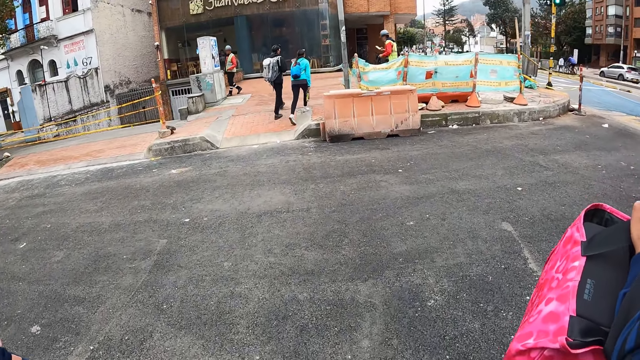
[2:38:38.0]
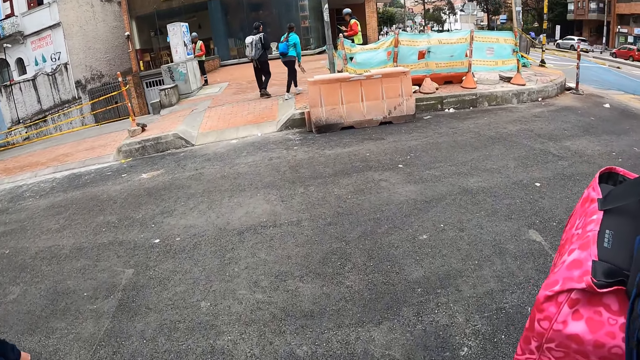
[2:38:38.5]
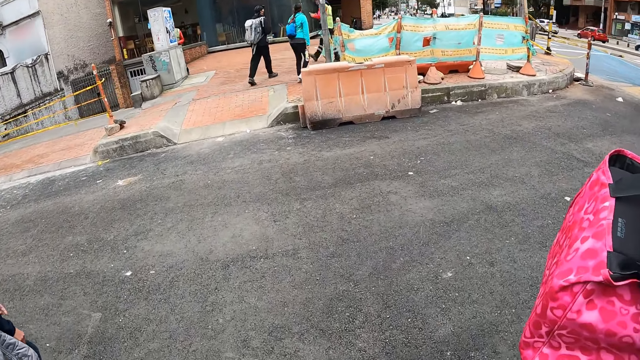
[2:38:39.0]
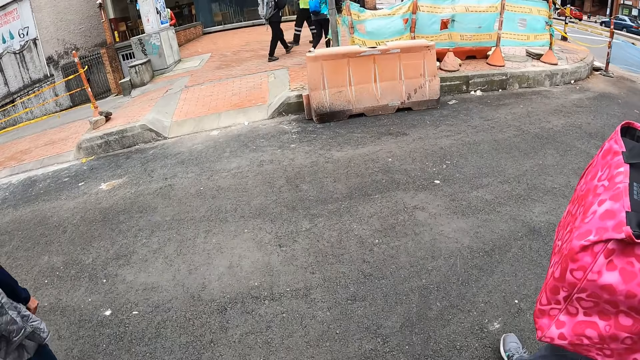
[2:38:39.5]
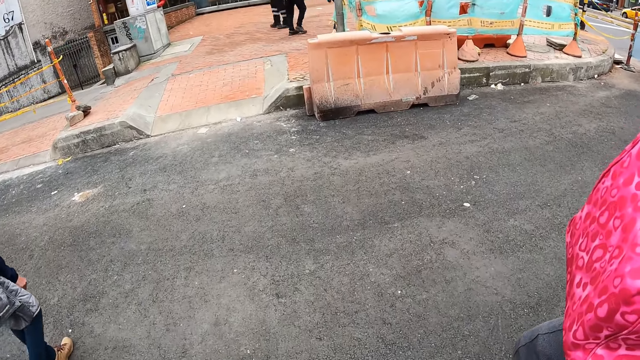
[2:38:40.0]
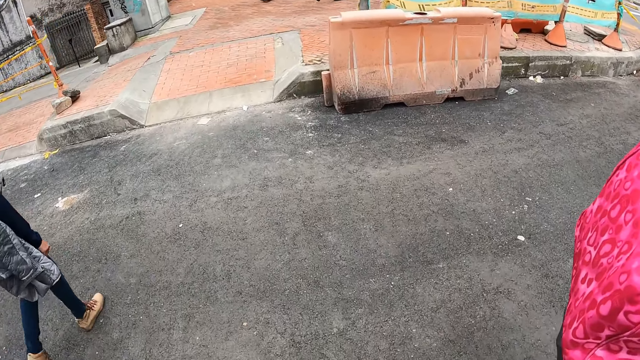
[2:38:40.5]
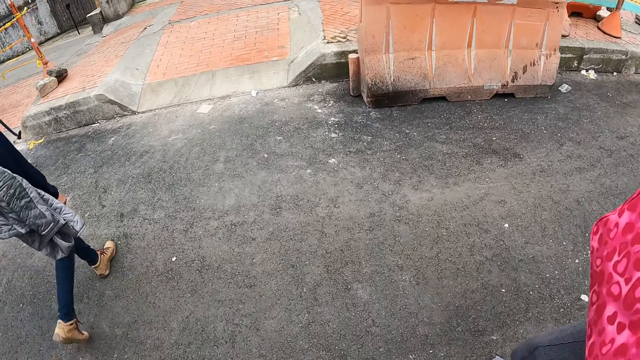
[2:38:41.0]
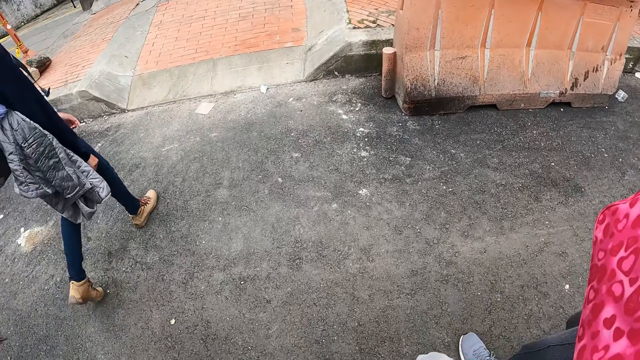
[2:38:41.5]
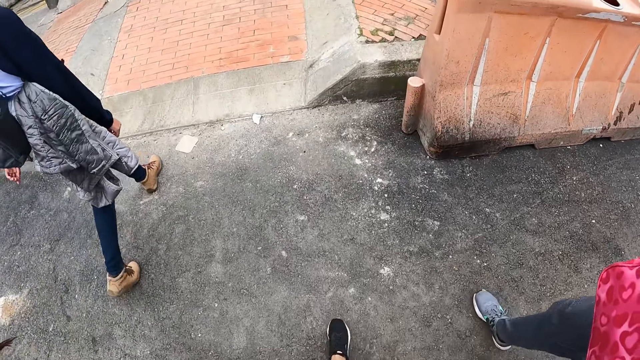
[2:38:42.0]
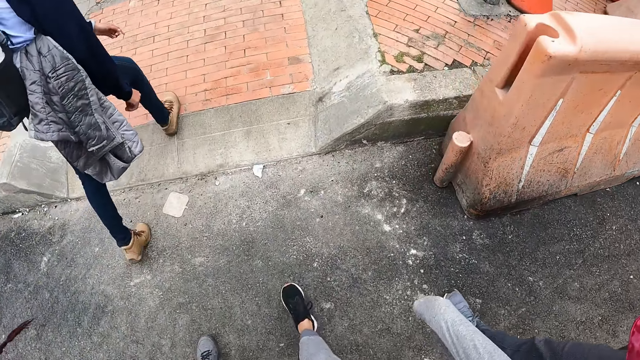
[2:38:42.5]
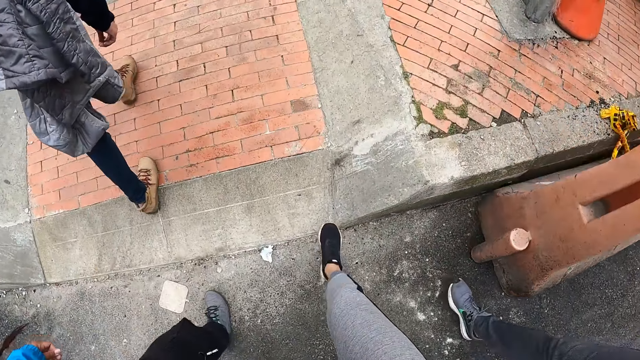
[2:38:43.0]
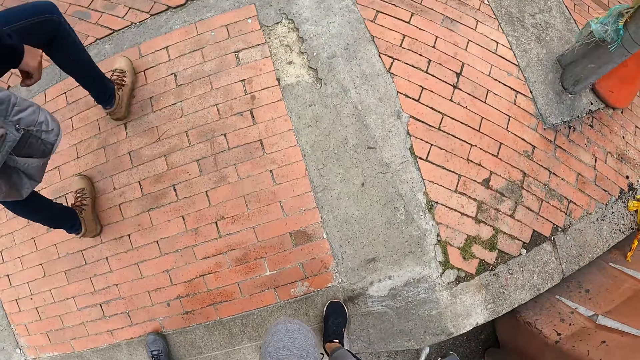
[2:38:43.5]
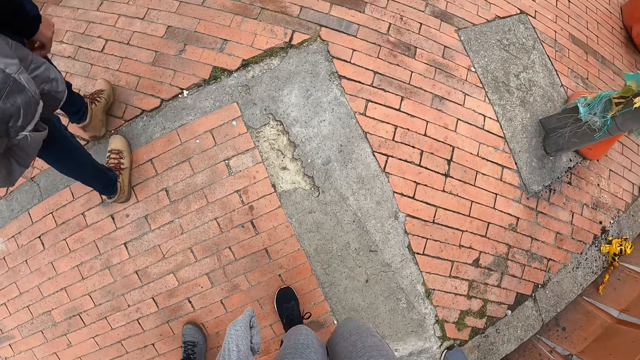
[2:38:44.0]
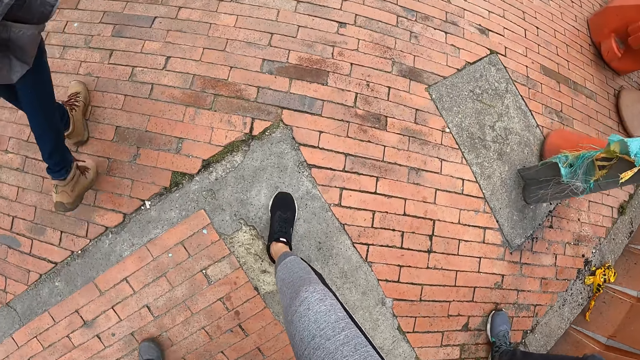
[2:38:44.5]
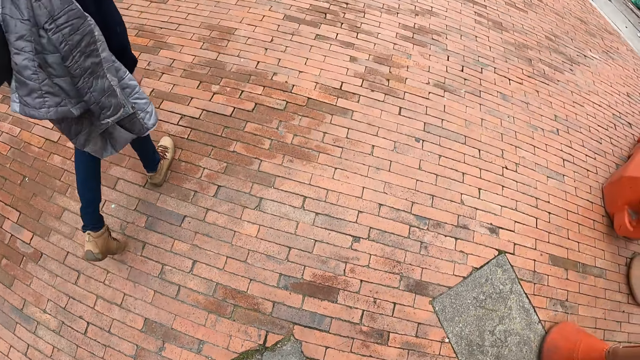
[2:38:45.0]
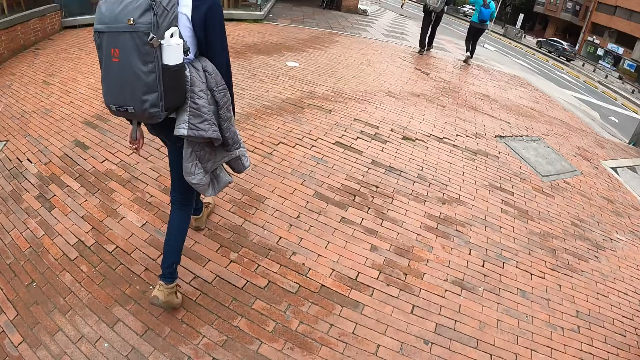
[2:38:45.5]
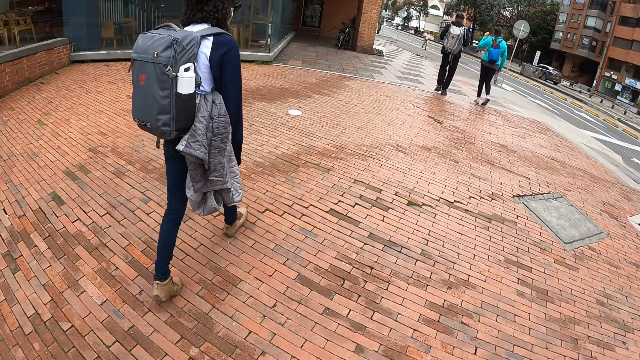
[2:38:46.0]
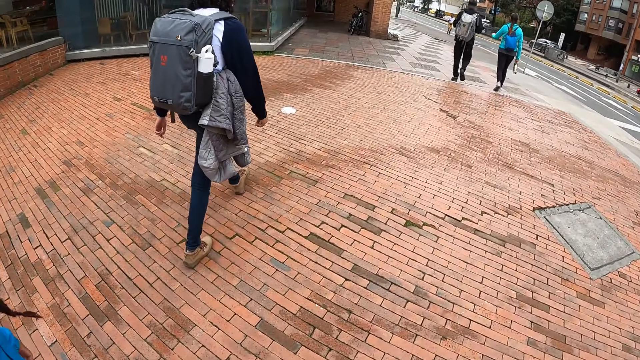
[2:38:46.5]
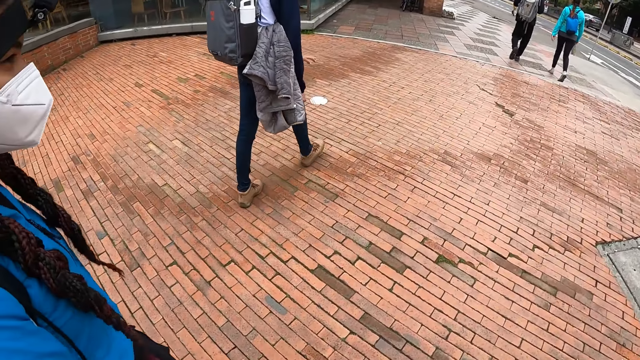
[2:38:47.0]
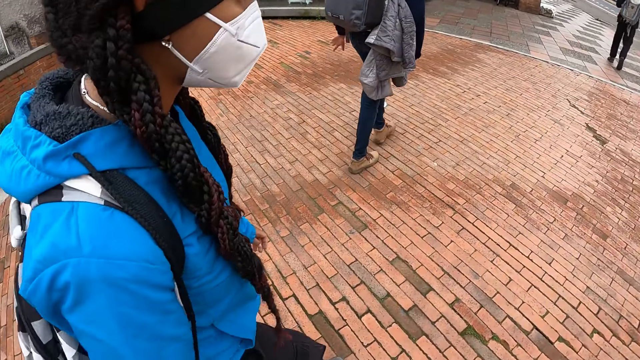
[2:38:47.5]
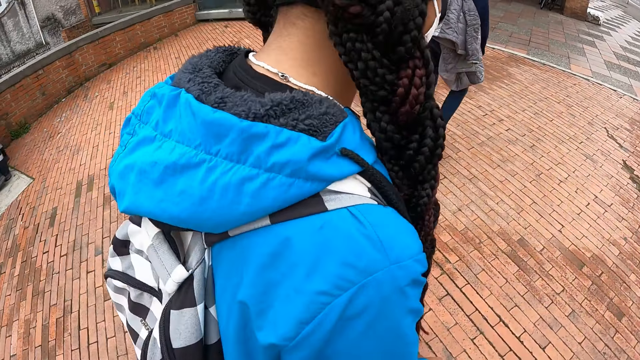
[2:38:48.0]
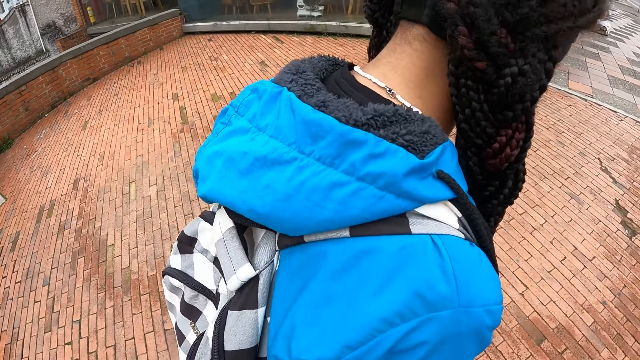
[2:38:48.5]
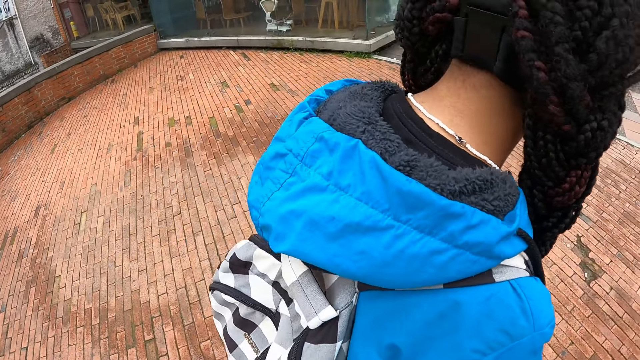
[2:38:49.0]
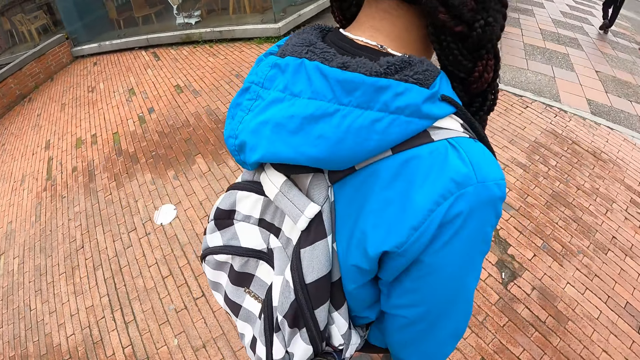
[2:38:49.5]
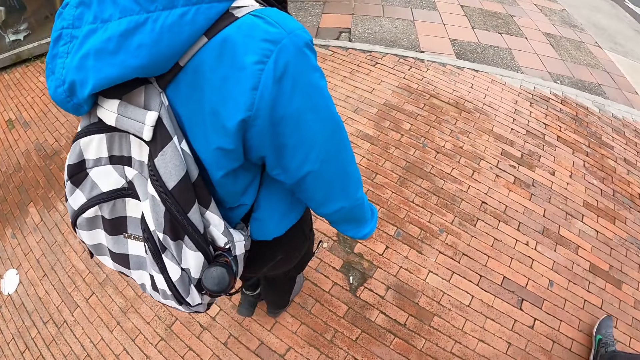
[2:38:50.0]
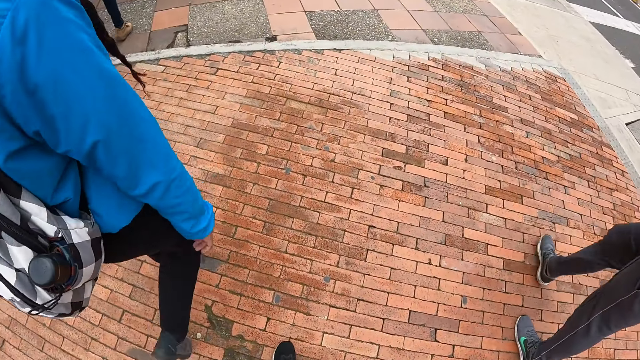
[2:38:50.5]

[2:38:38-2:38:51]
The camera wearer walks on a road with the group of people. They walk on the pavement along colleagues.

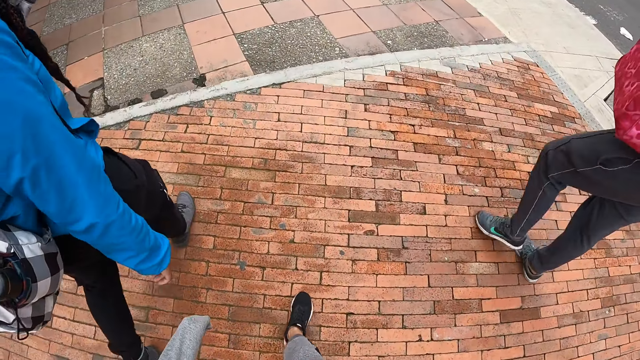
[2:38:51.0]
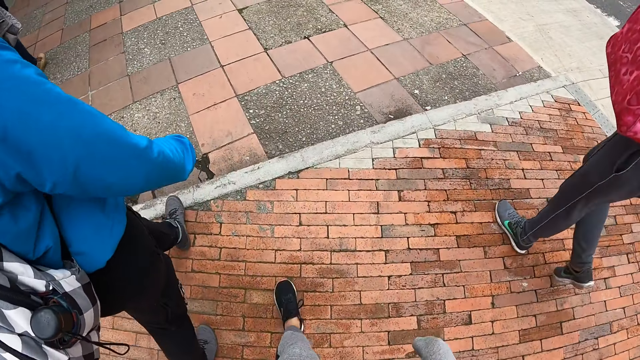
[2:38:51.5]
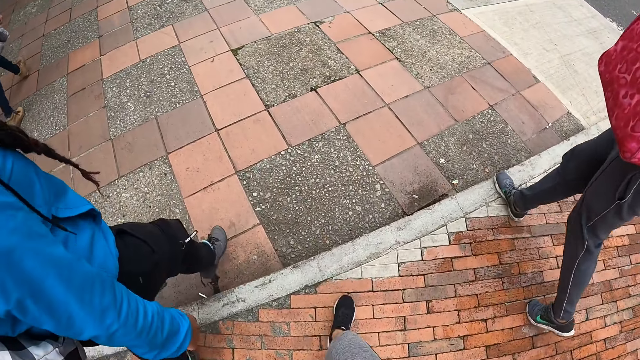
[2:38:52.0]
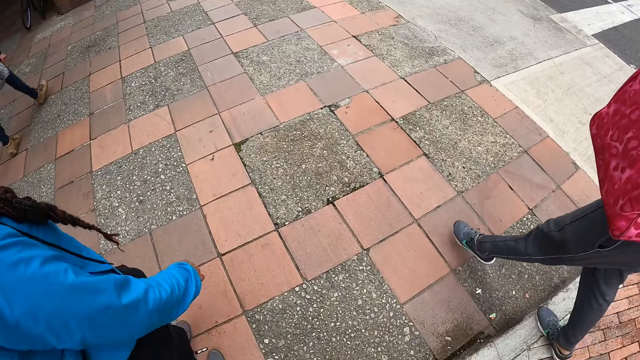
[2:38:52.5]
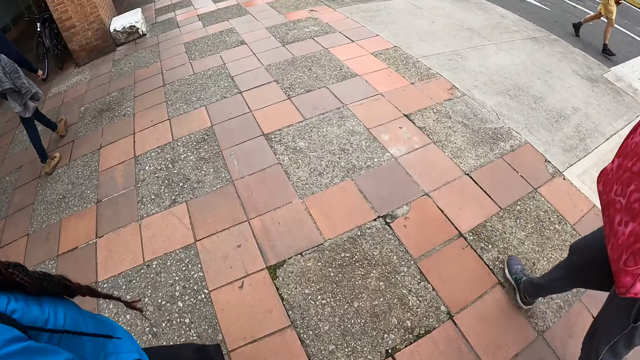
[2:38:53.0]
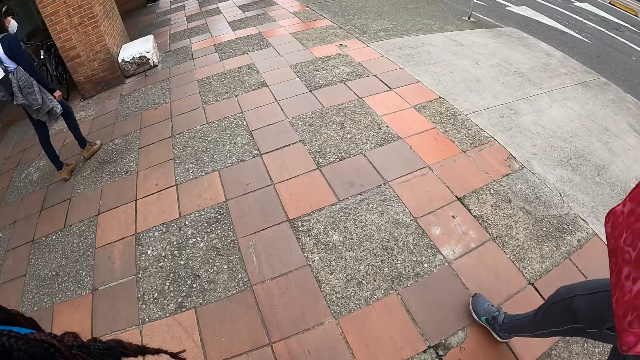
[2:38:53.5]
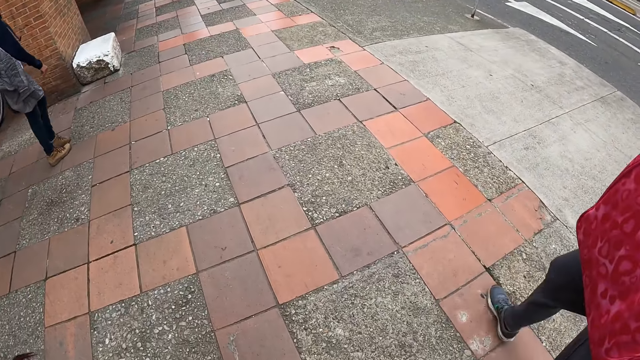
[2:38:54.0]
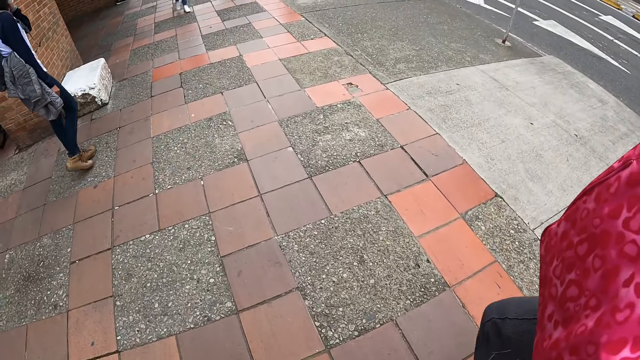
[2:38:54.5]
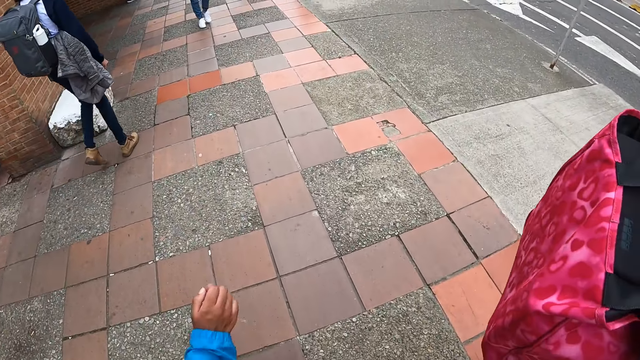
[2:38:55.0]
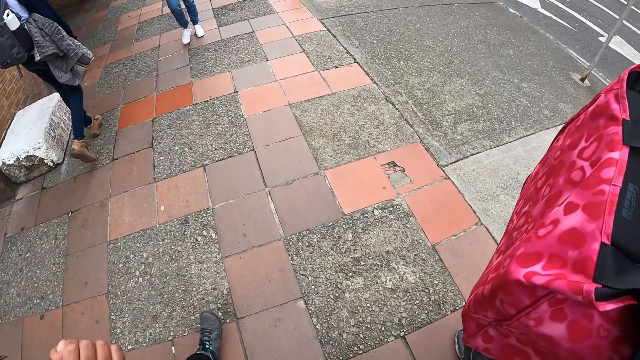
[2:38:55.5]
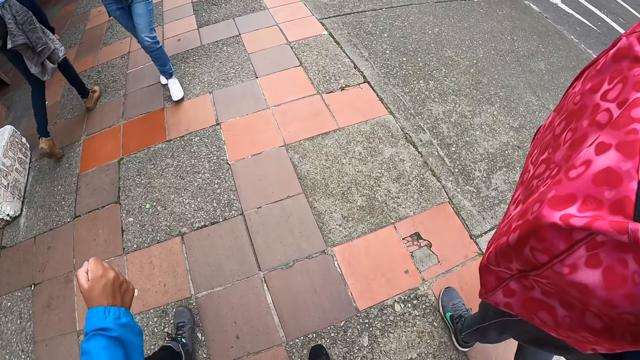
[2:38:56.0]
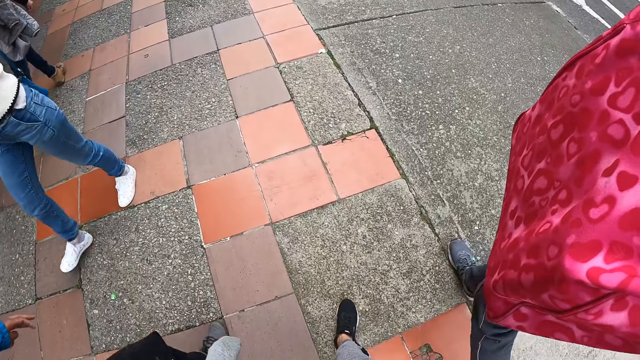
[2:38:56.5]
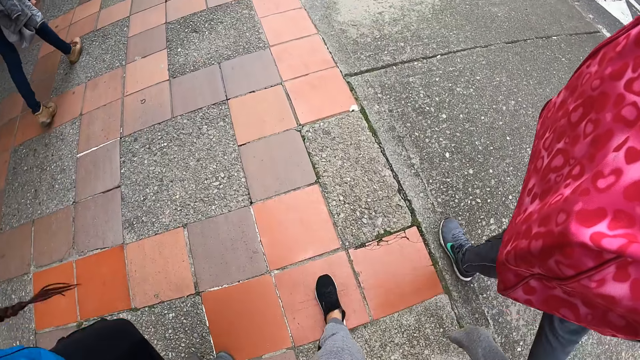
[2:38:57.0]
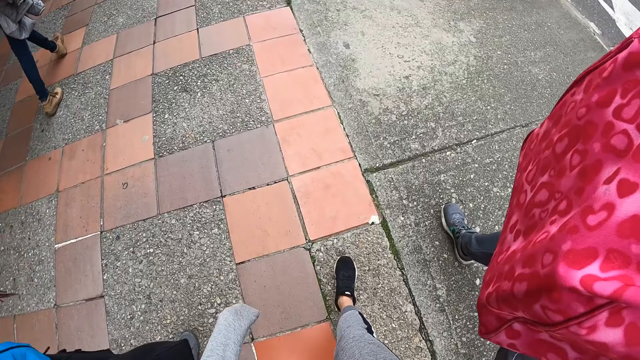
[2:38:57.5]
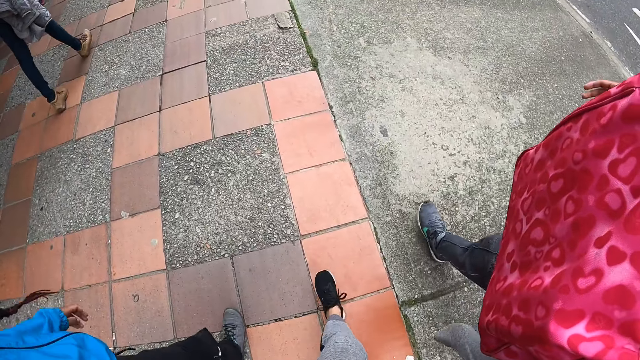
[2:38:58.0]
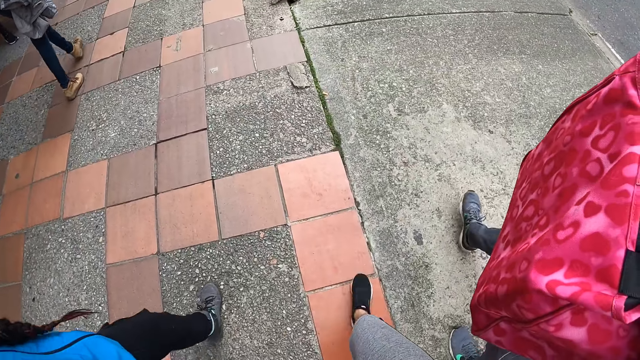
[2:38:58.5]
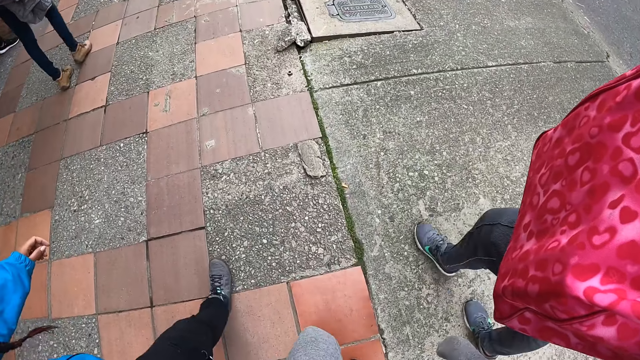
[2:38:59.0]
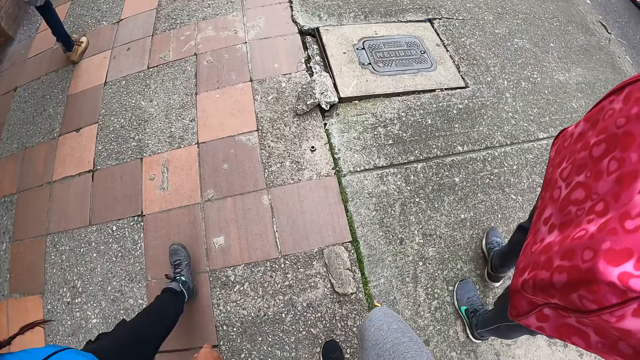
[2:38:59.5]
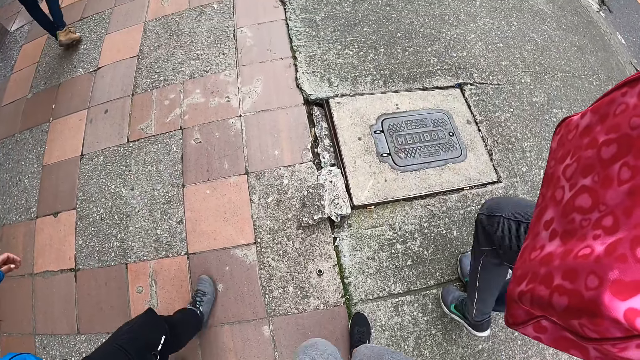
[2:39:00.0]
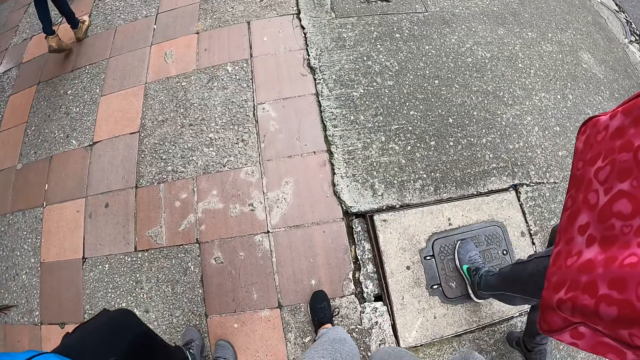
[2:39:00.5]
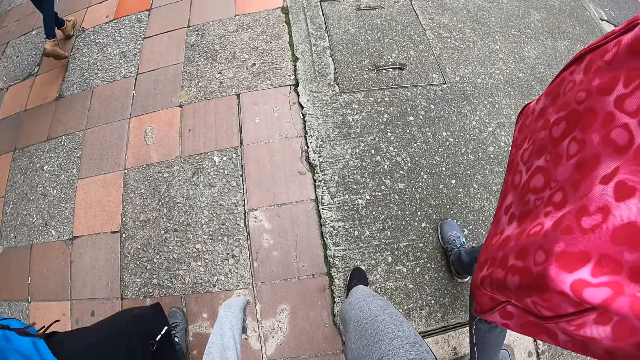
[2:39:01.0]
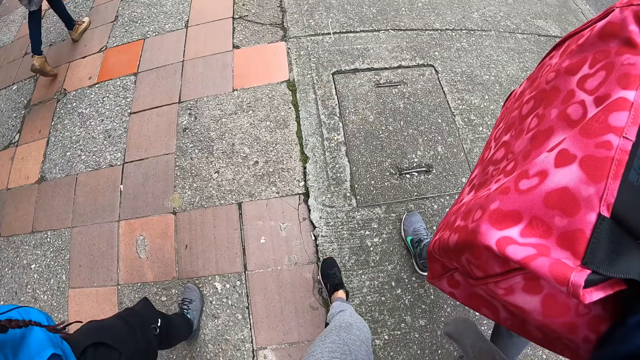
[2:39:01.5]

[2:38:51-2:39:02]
The camera wearer looks at a woman.
